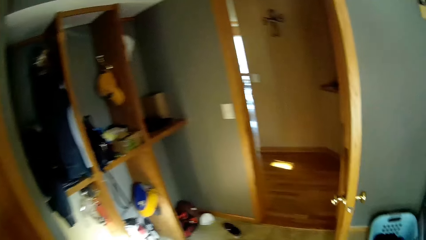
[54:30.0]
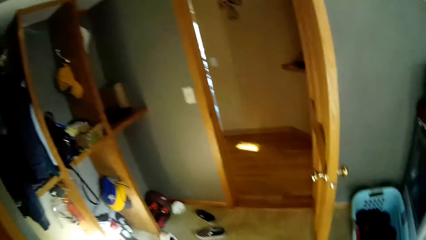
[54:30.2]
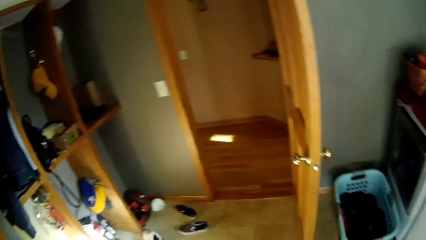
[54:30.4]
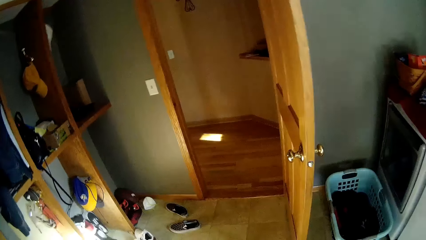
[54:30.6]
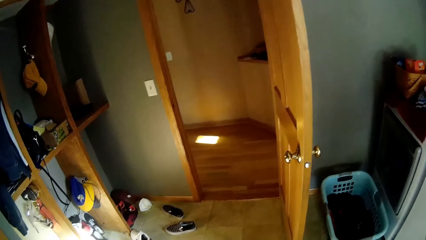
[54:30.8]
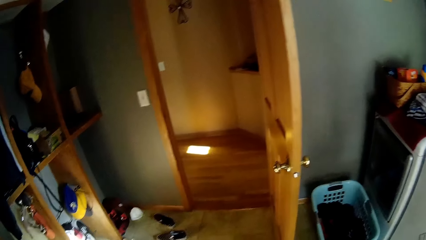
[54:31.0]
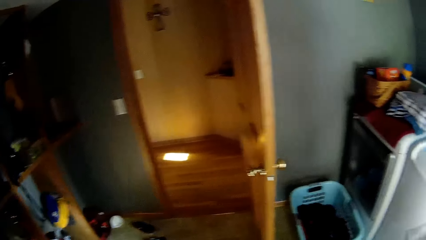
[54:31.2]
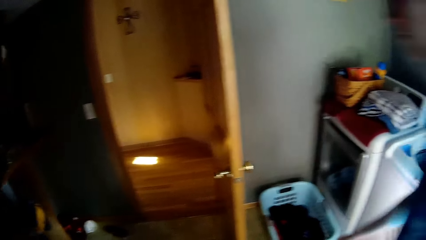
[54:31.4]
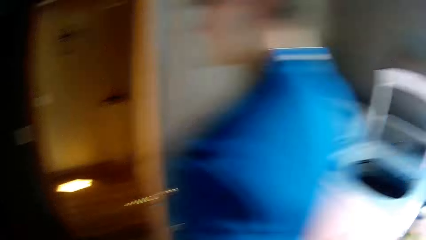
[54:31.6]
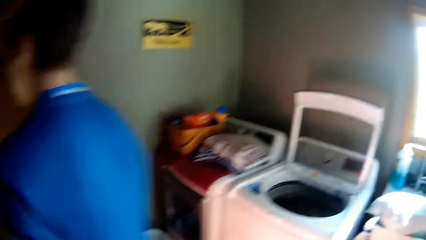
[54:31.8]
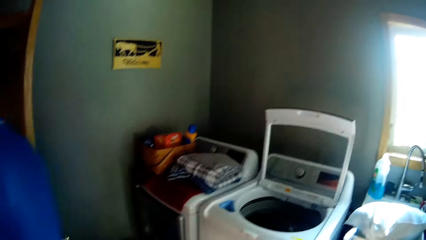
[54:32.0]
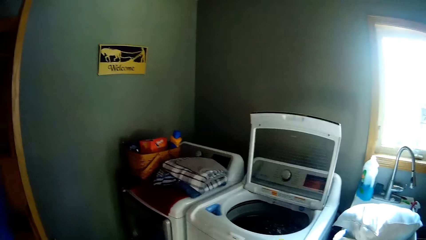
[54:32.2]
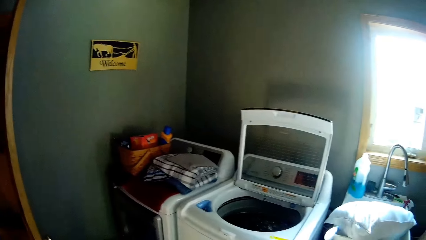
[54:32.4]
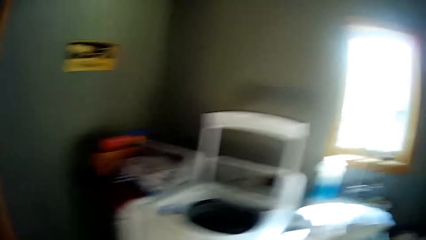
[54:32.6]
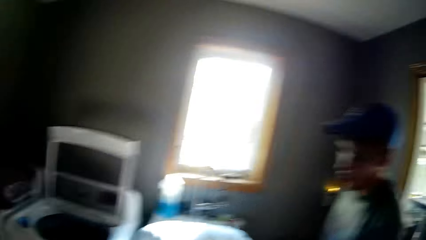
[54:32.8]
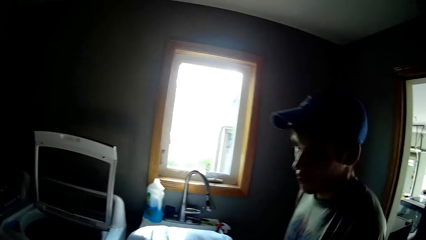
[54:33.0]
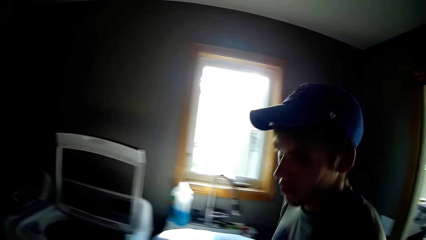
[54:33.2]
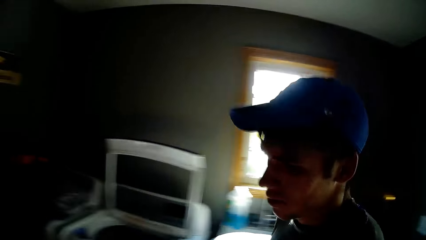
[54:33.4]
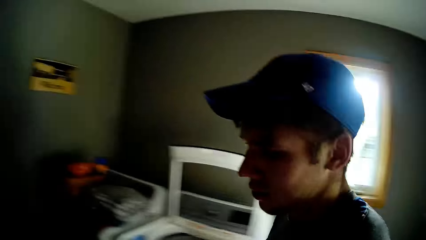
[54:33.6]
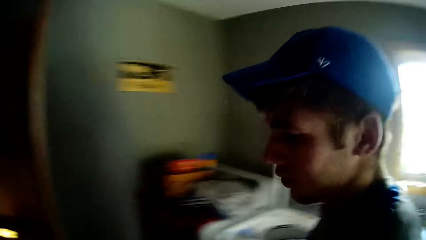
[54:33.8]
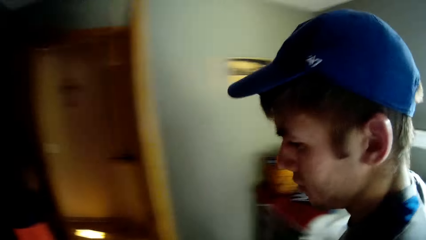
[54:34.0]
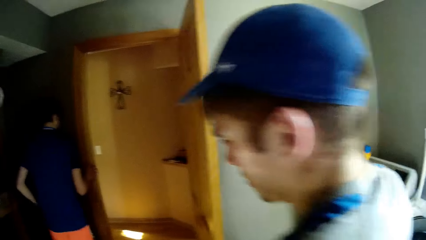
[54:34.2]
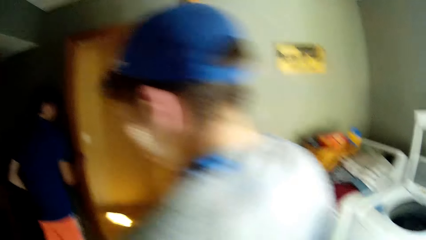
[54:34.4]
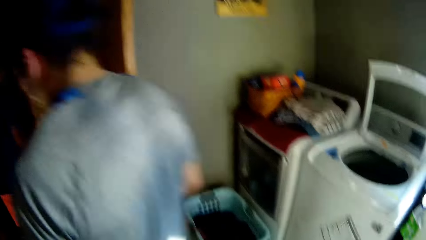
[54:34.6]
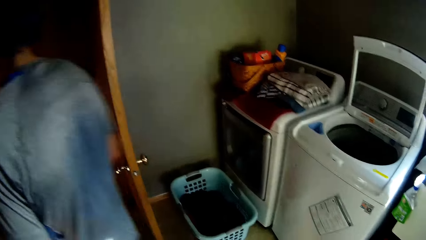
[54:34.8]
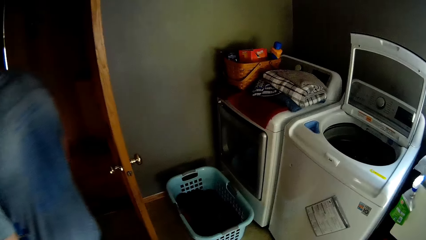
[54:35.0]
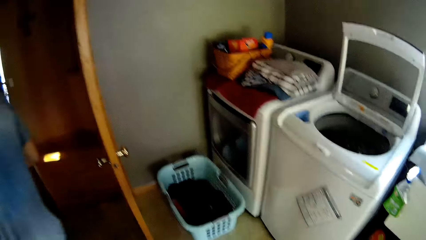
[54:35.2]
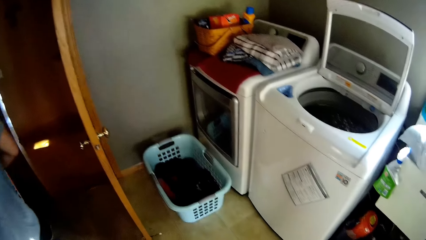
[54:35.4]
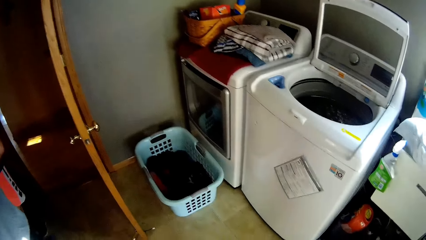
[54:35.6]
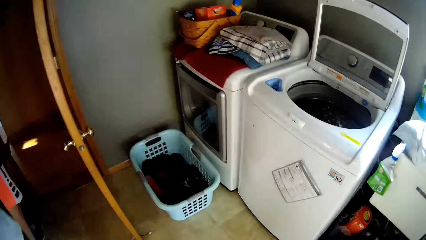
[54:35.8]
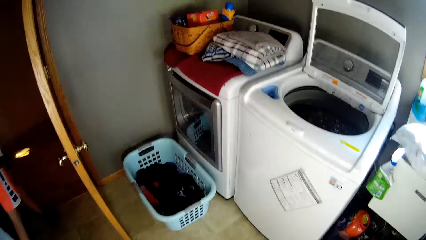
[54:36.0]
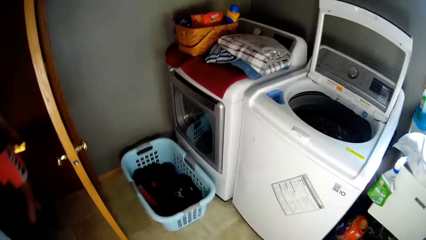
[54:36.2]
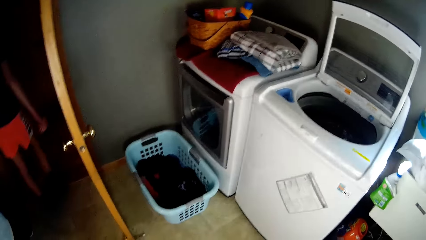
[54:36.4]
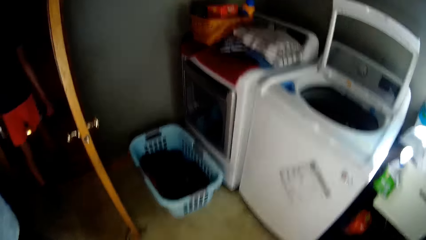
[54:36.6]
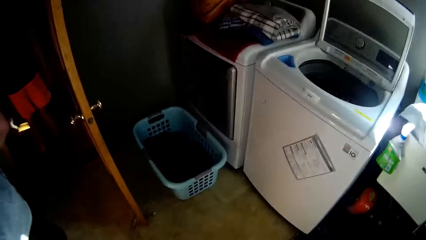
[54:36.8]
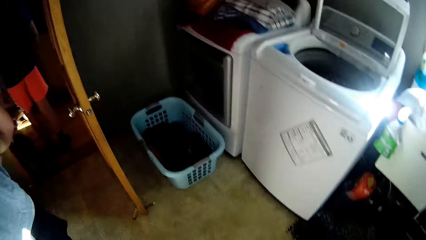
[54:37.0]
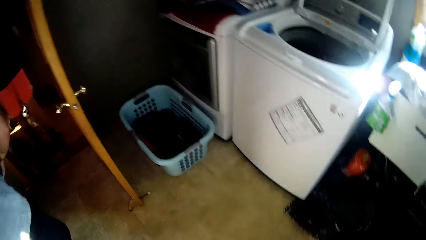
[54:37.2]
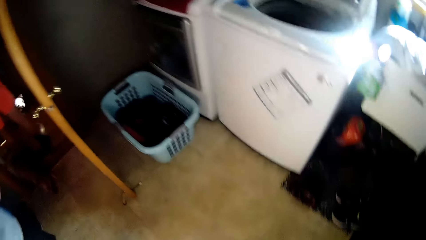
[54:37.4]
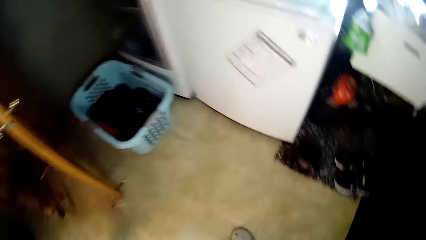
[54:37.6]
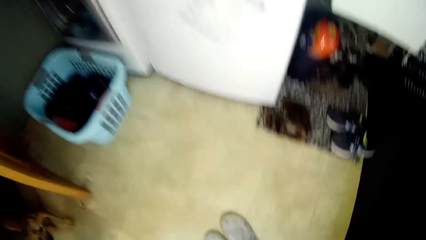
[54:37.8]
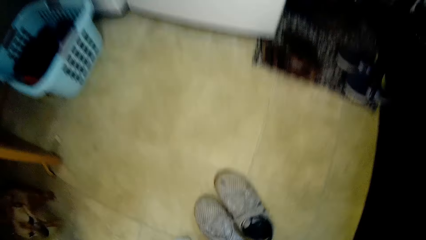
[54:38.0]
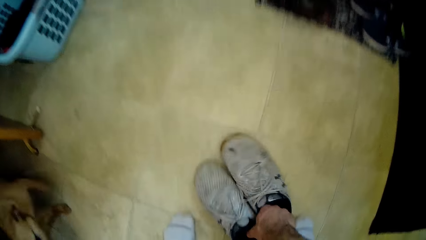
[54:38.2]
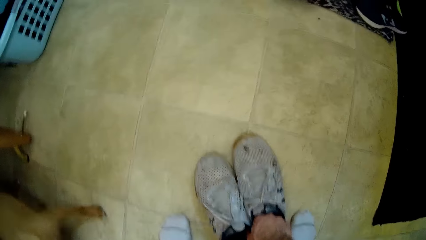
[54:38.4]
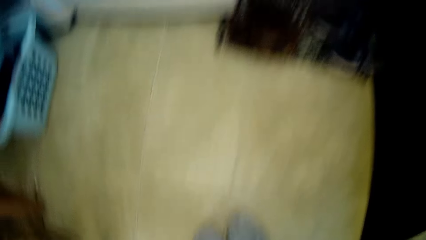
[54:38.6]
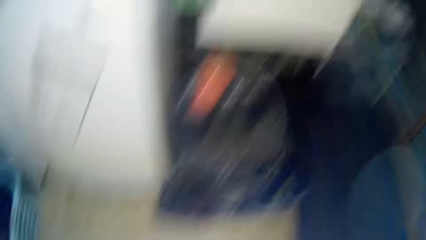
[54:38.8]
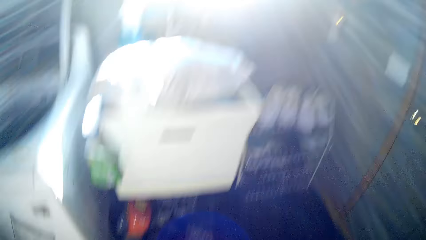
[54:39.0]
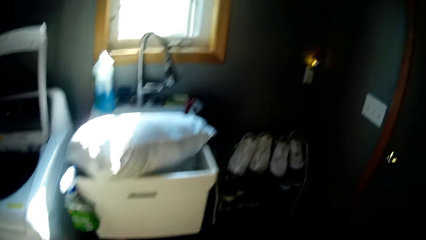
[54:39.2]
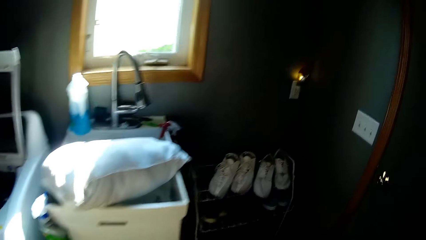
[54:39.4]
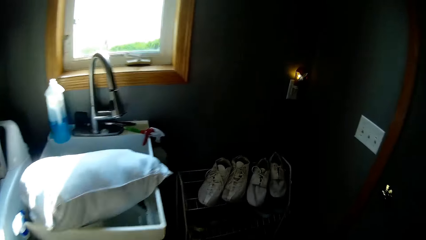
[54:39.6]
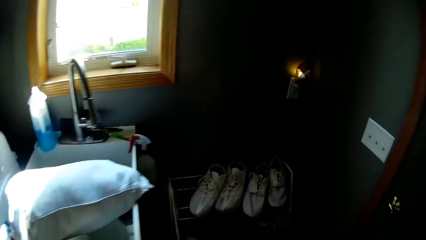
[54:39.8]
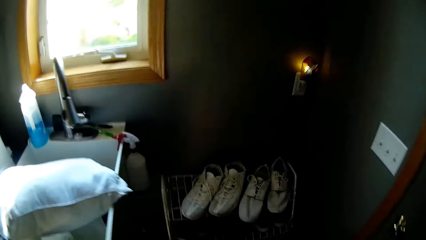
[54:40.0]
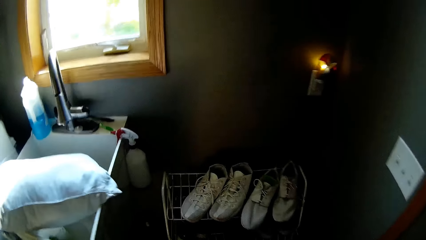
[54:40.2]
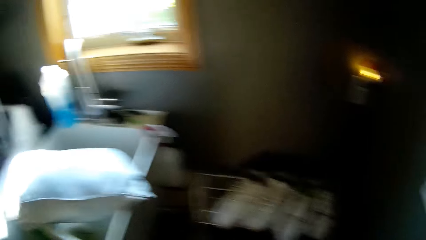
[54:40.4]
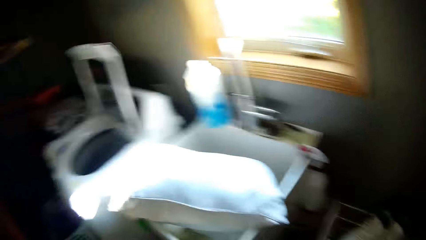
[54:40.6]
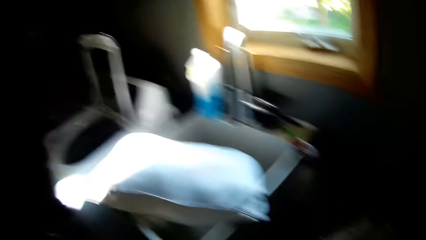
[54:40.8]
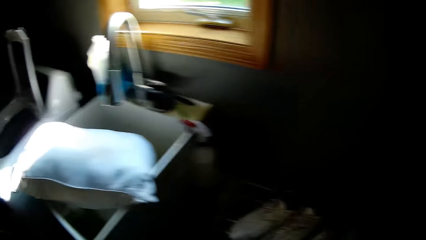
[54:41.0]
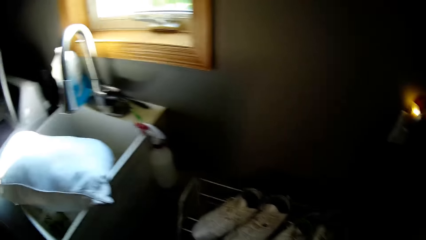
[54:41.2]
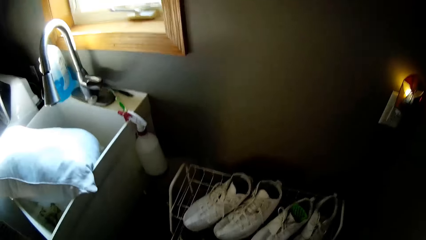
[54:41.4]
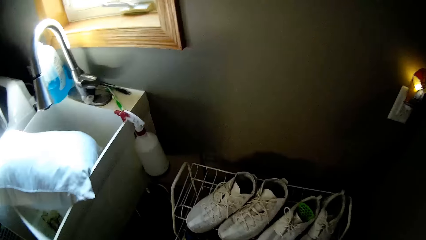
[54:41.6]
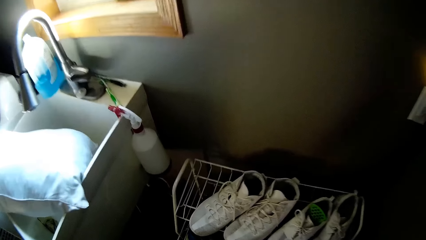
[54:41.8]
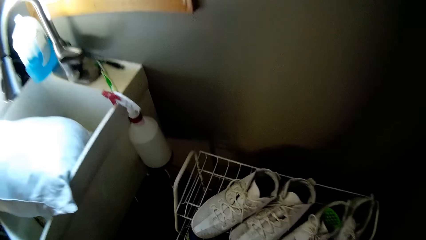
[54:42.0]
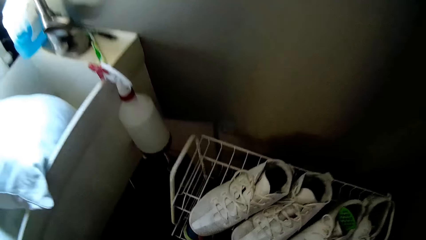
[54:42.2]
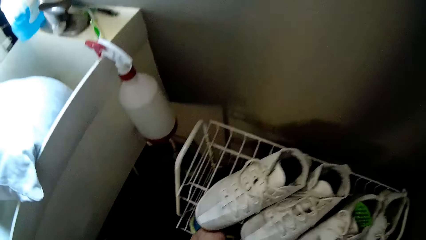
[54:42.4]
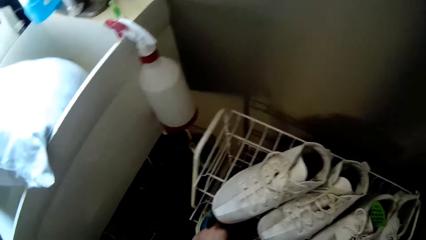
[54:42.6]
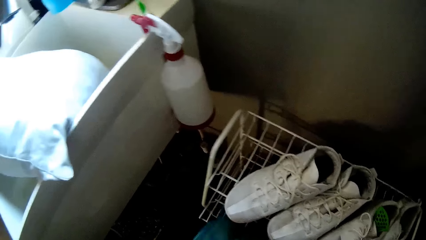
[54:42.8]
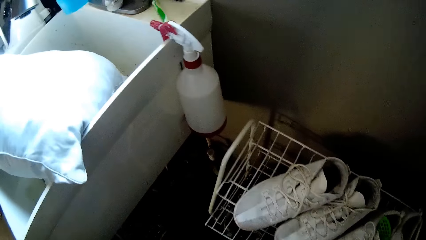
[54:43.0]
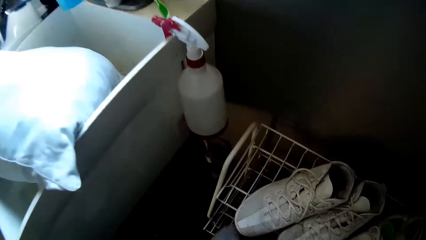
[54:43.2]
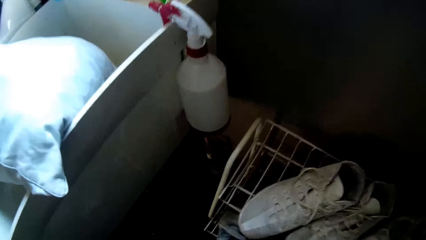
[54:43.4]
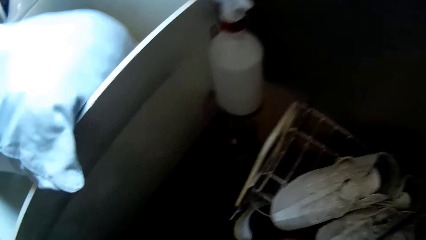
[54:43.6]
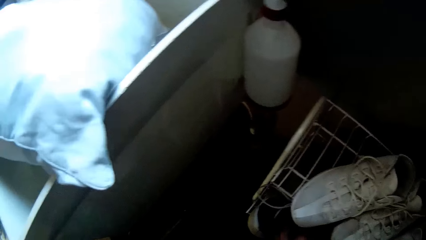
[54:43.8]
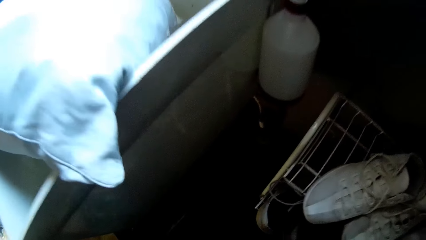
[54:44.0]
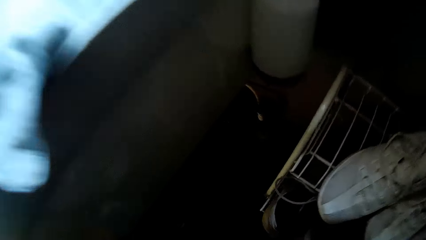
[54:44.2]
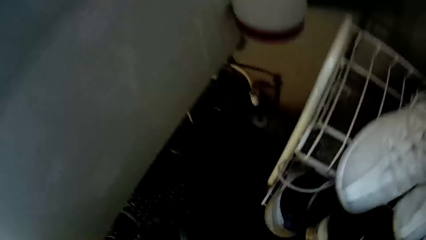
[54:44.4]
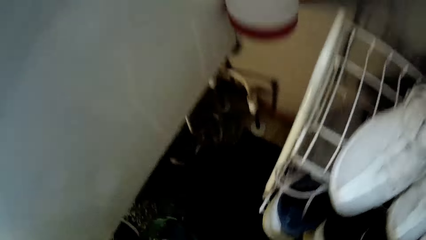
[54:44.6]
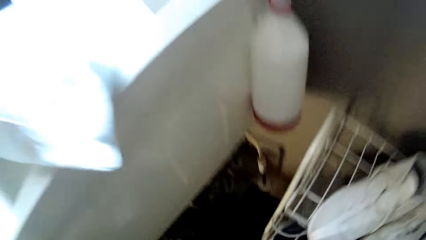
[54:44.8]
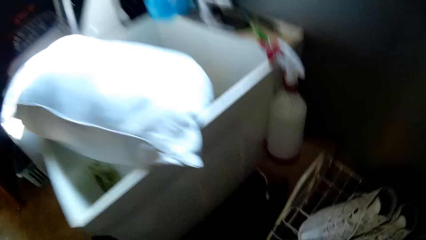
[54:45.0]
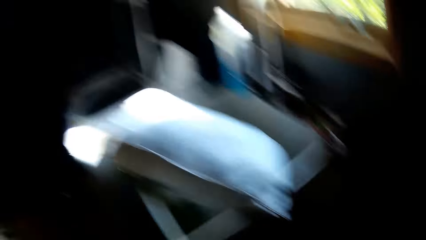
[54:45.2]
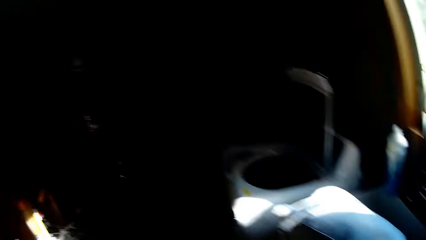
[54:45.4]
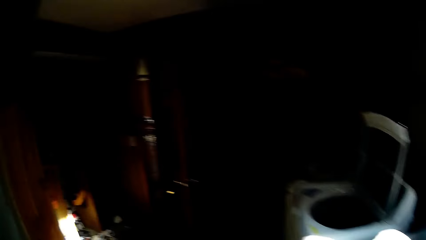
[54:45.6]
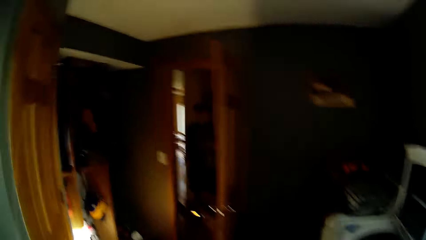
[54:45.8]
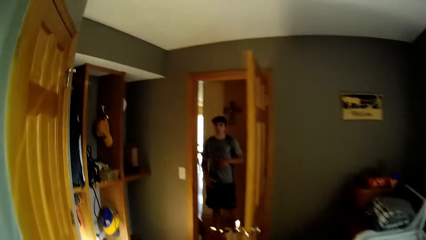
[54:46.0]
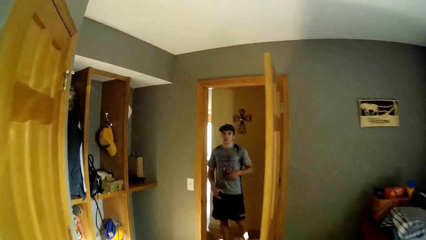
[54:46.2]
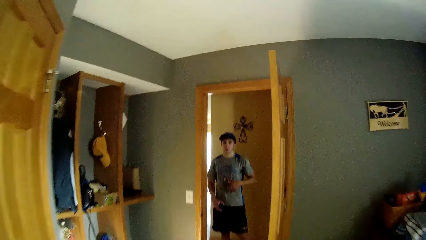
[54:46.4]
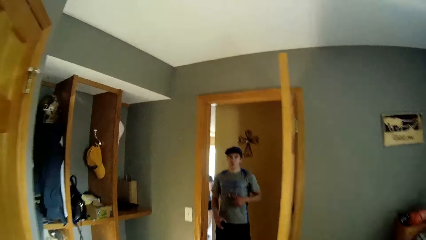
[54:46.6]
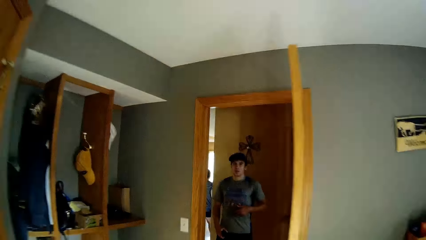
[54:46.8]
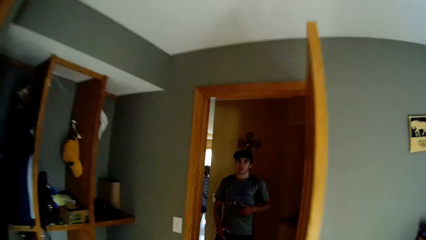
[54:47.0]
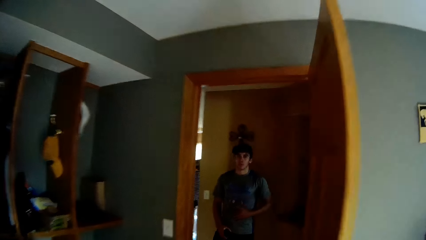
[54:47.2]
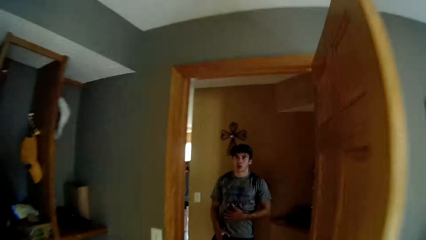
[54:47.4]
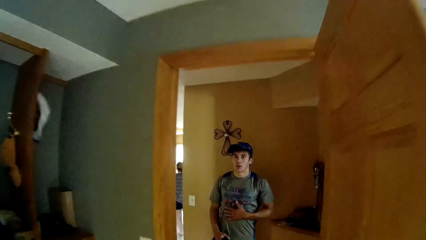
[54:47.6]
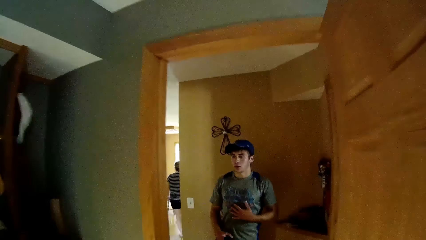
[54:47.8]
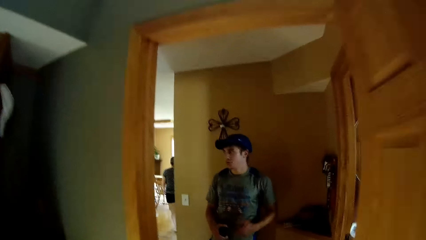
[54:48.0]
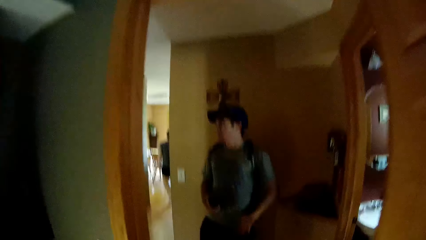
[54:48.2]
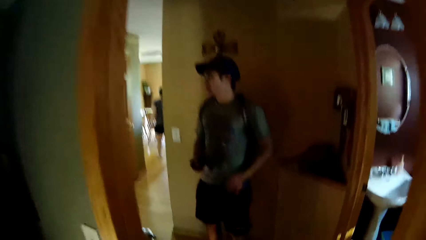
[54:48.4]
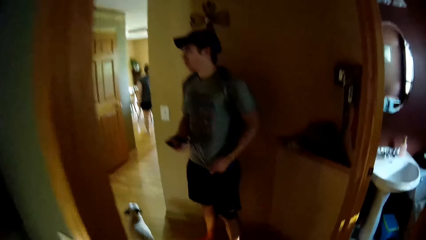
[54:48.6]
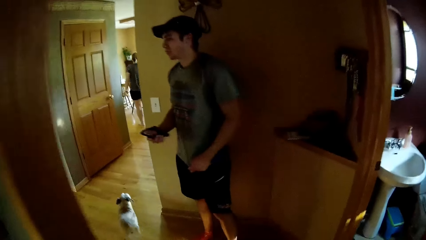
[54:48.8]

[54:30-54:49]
A man walks past the camera wearer. Another man walks around the house. A third man walks past the camera wearer and walks around the house. The second man walks out. The camera wearer looks at a washing machine in the room. He picks his sneakers from the ground, walks around the house, puts the sneakers on the shoe rack and walks away from the shoe rack. He interacts with the third man. A fourth man stands in the house. A fifth man walks out.
